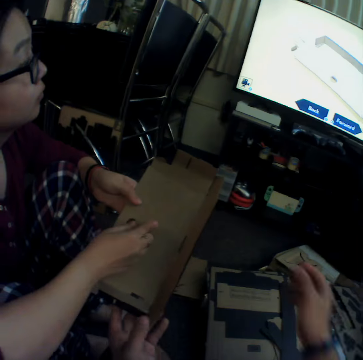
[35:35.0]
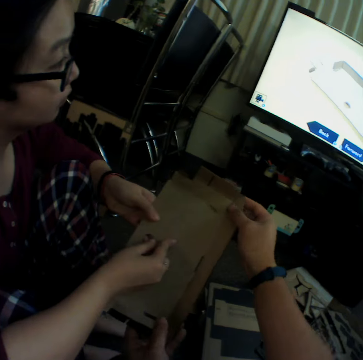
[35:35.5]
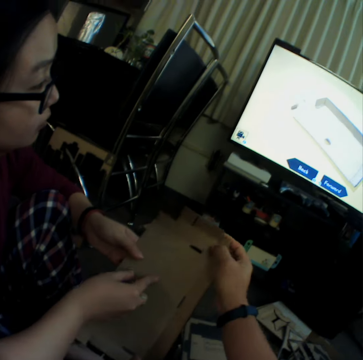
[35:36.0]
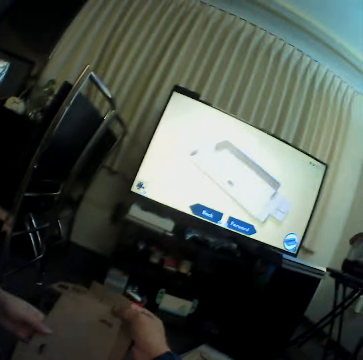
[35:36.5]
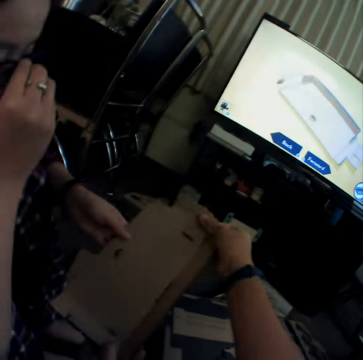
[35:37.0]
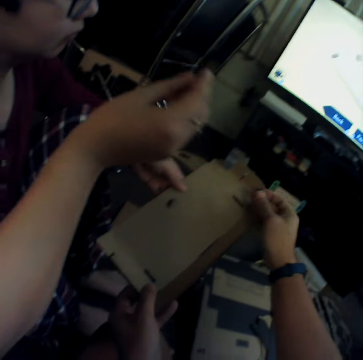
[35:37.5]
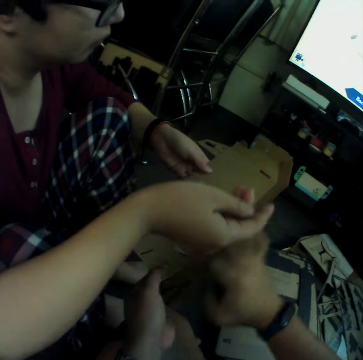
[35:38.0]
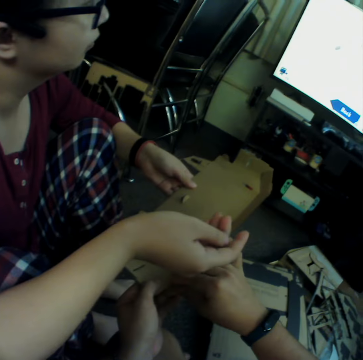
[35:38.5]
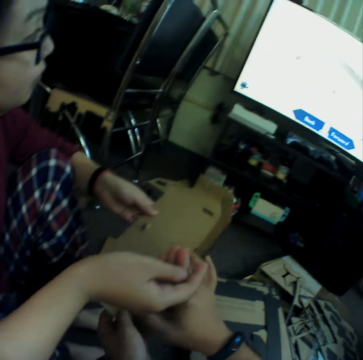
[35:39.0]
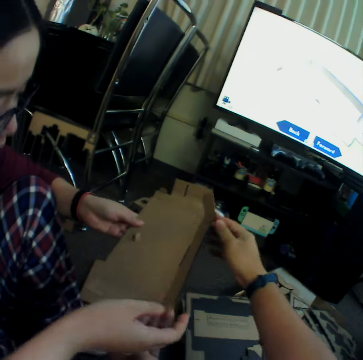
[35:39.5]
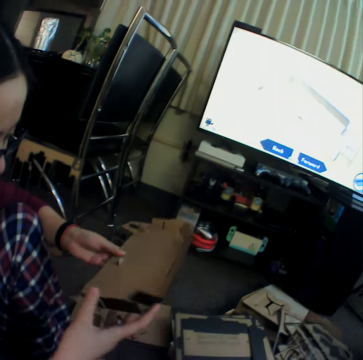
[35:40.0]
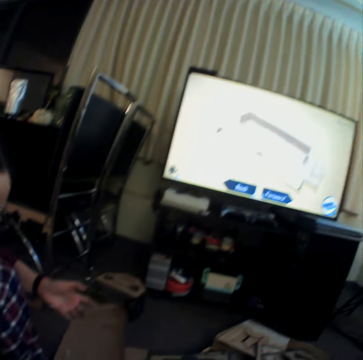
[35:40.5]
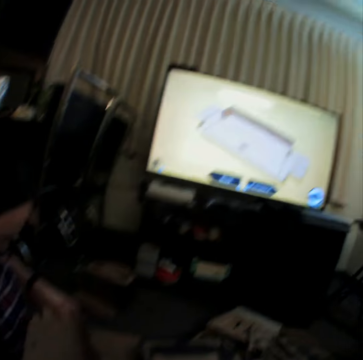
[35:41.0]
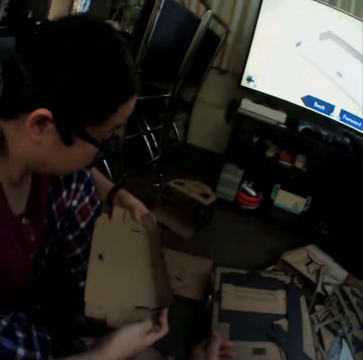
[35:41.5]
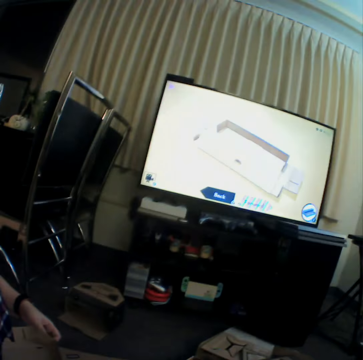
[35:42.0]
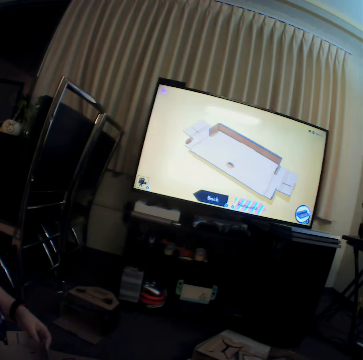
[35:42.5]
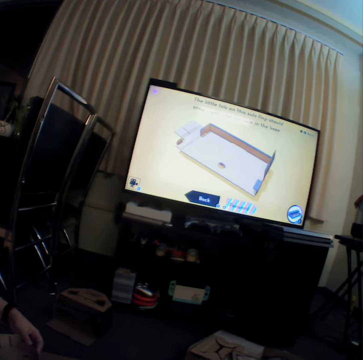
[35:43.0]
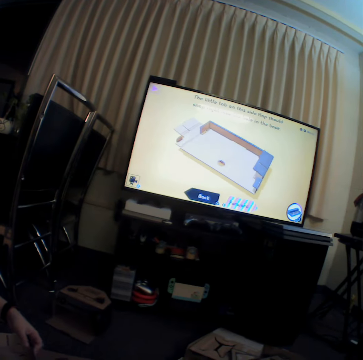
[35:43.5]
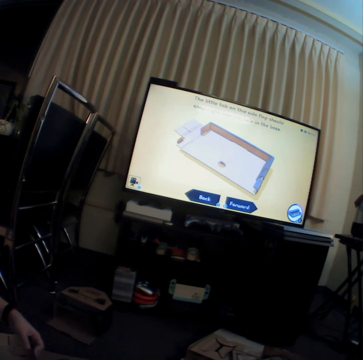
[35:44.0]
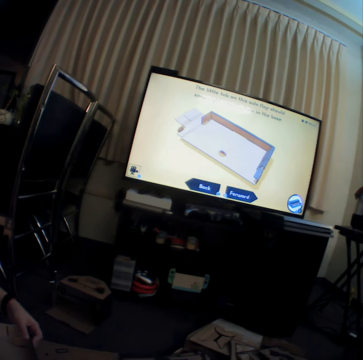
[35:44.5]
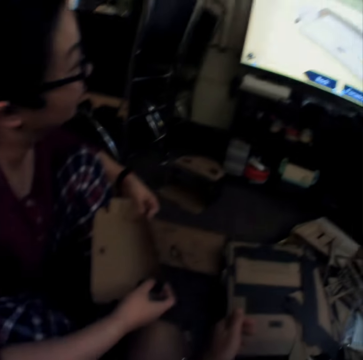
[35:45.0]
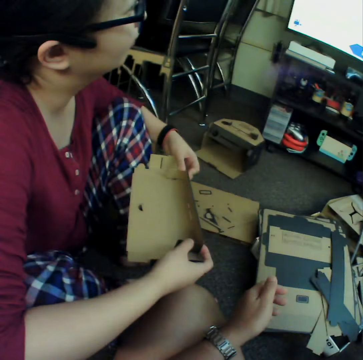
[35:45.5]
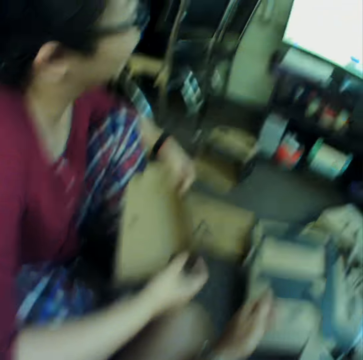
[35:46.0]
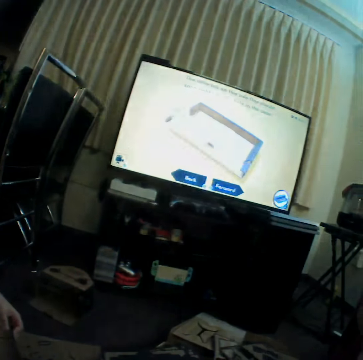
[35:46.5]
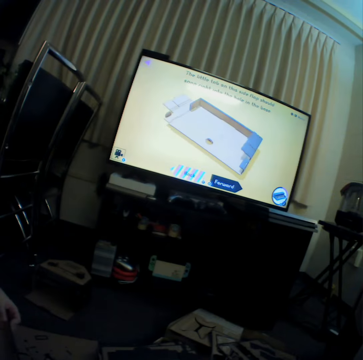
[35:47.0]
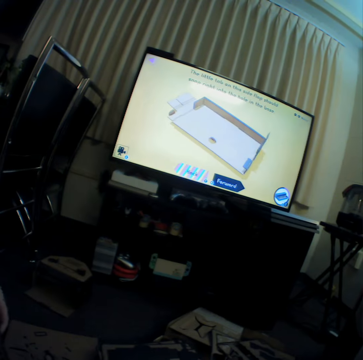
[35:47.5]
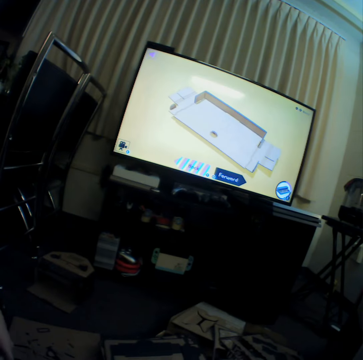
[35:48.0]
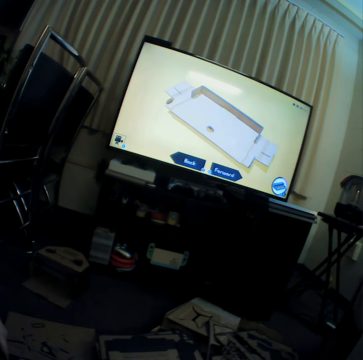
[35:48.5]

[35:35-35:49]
The camera wearer bends craft material. They watch television.

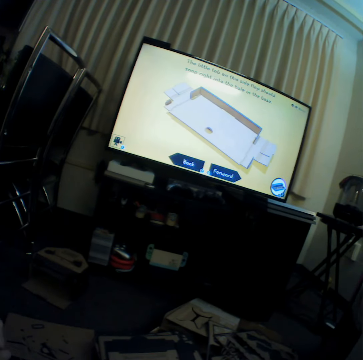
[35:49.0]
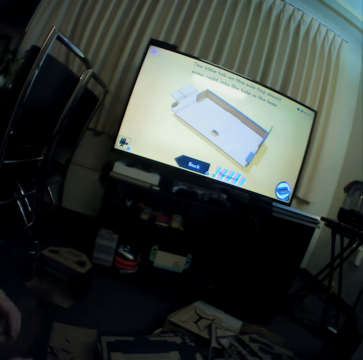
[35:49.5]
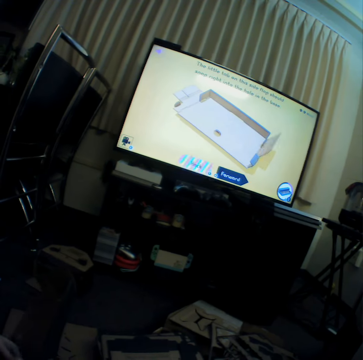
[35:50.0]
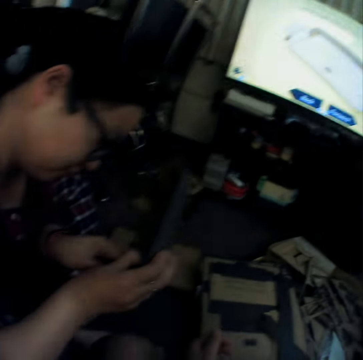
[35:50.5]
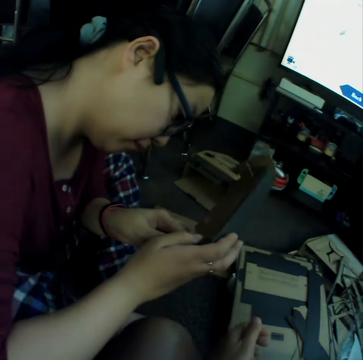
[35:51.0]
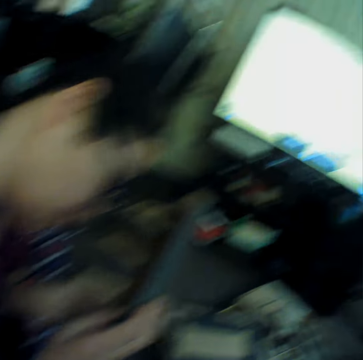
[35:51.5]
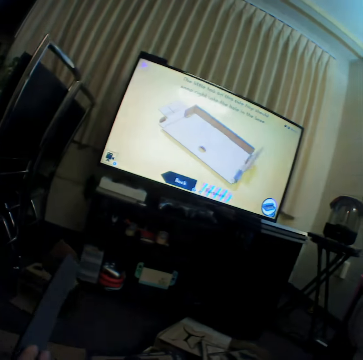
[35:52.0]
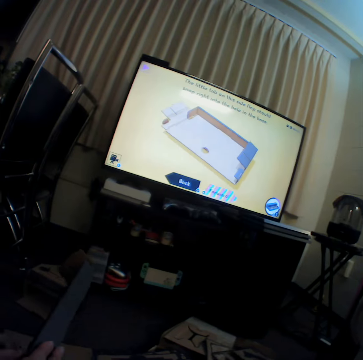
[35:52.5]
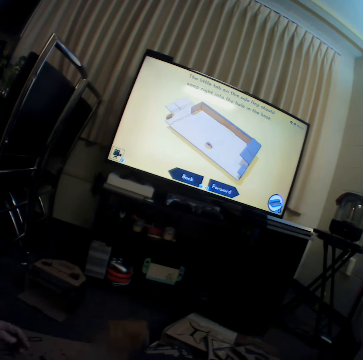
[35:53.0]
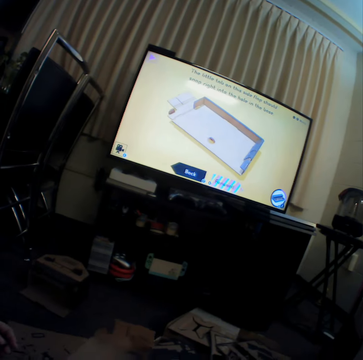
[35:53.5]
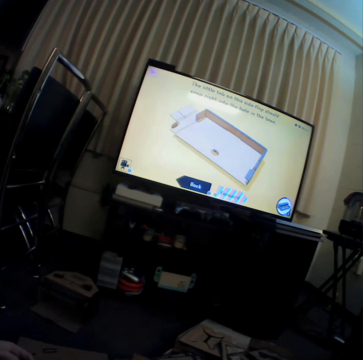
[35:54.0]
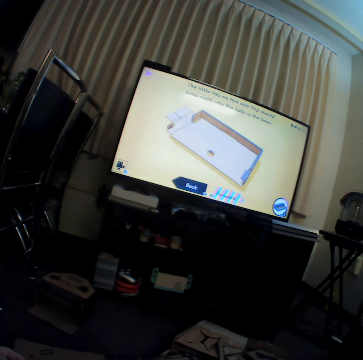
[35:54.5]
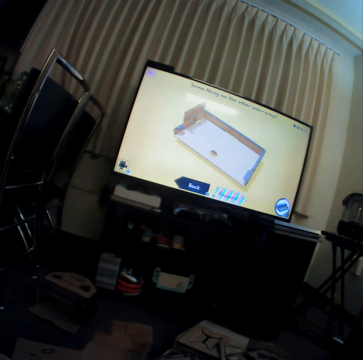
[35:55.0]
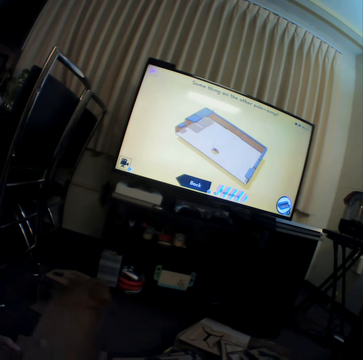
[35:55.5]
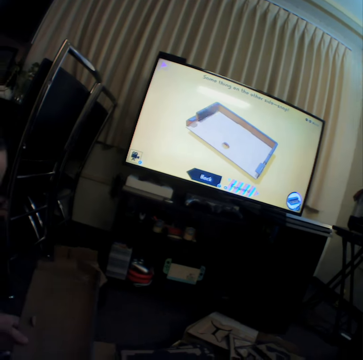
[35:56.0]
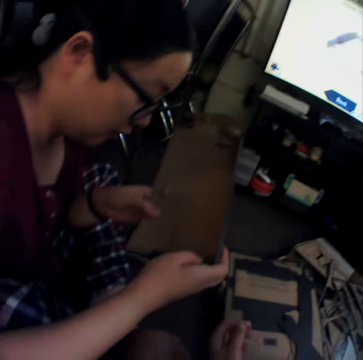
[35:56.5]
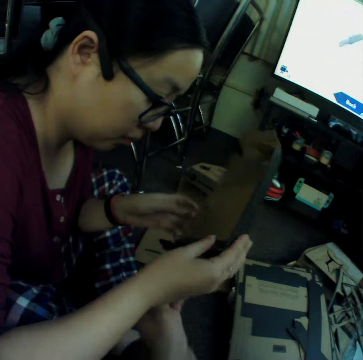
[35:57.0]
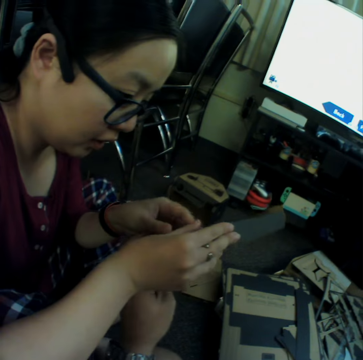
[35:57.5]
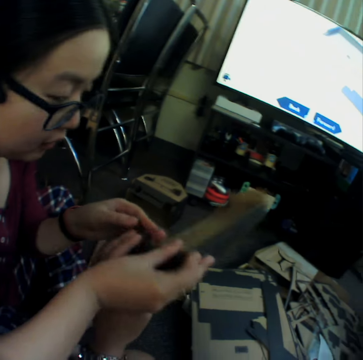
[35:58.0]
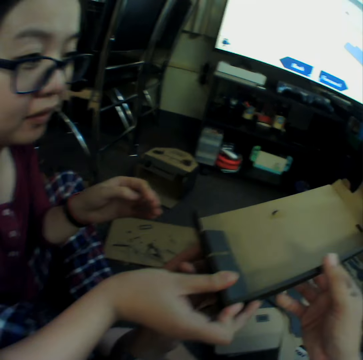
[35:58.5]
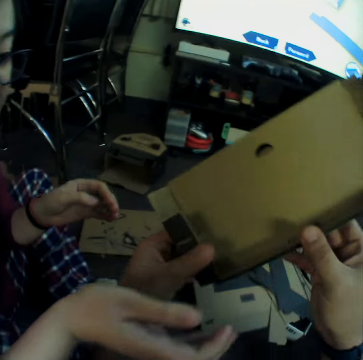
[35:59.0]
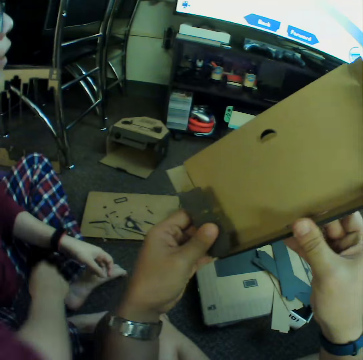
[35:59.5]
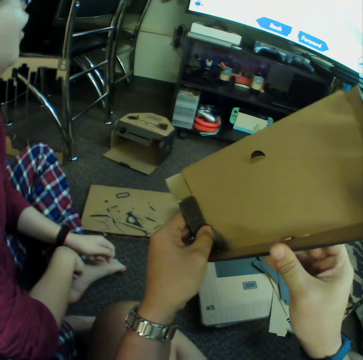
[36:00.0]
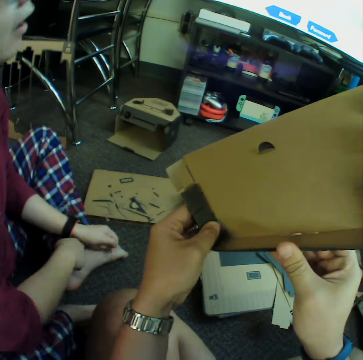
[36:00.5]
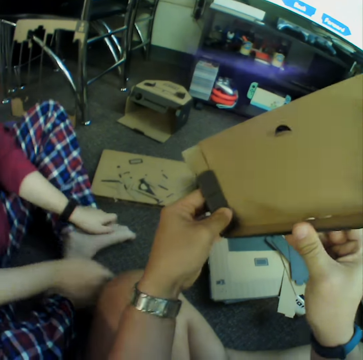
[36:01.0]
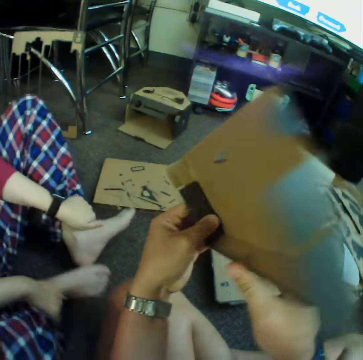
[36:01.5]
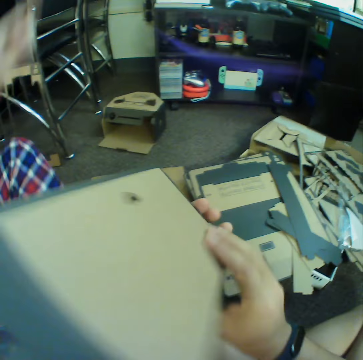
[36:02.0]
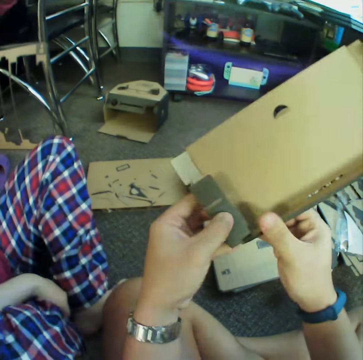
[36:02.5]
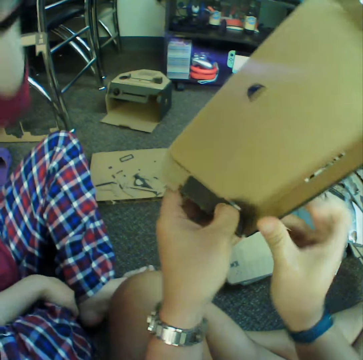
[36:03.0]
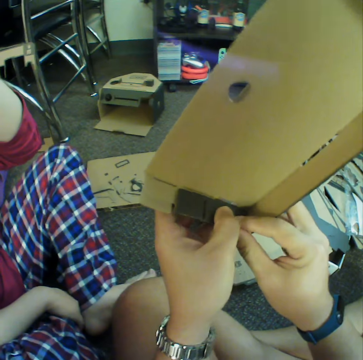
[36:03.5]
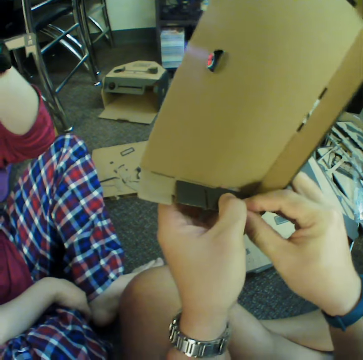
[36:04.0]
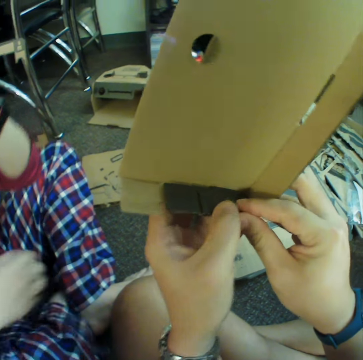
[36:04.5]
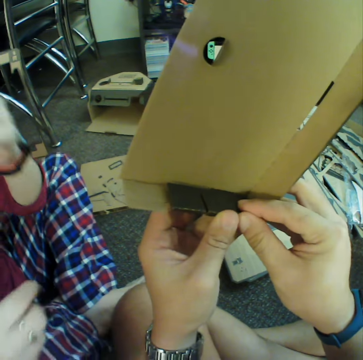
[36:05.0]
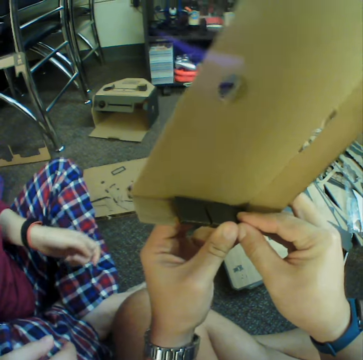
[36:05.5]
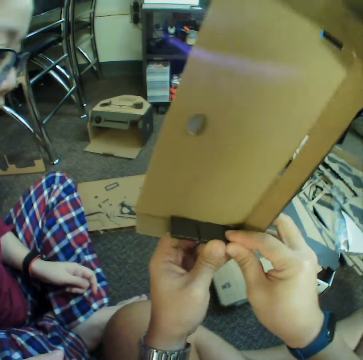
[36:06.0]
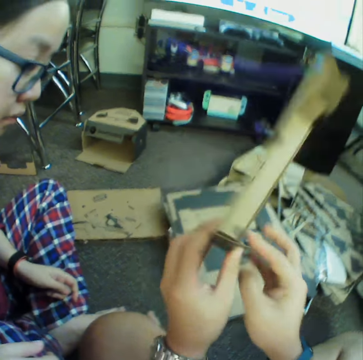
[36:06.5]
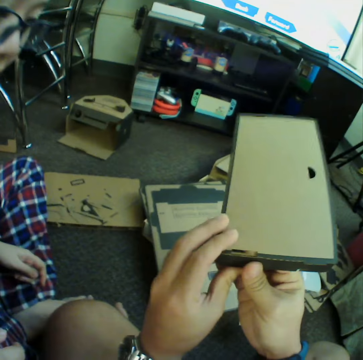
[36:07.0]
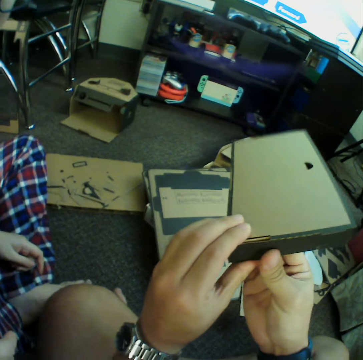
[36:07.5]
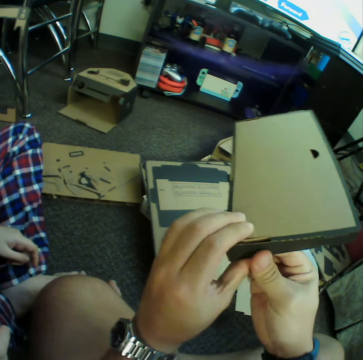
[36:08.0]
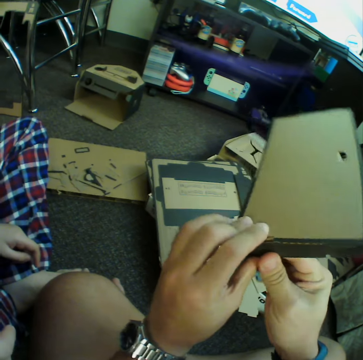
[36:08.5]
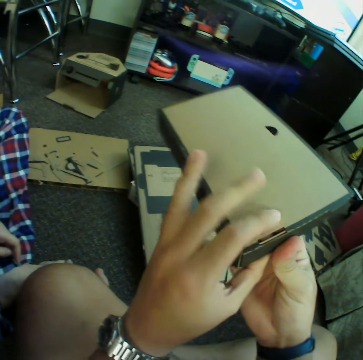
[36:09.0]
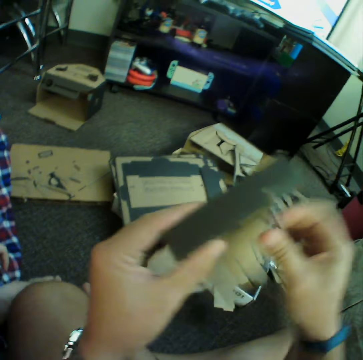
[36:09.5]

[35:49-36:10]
A woman bends craft material. The camera wearer watches television. They take the craft material from the woman. They bend the craft material. They look at the craft material. They bend the craft material.

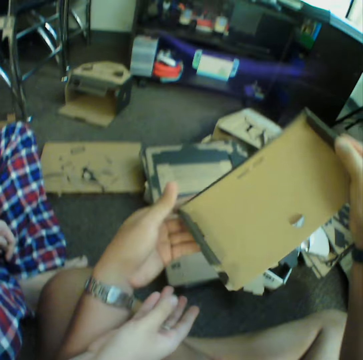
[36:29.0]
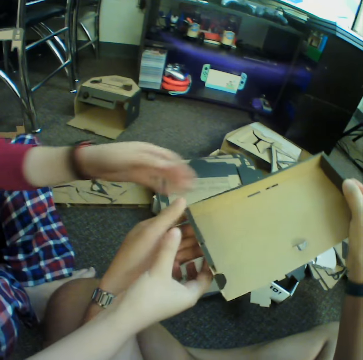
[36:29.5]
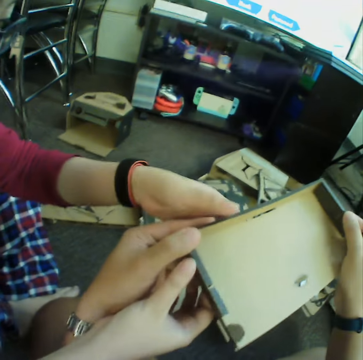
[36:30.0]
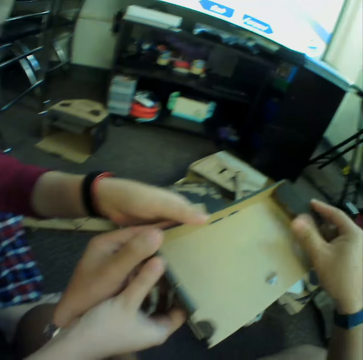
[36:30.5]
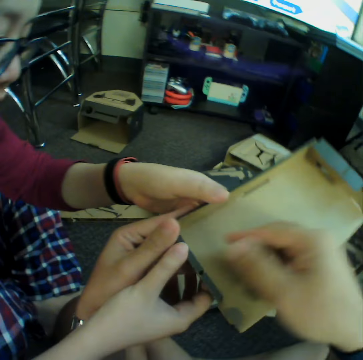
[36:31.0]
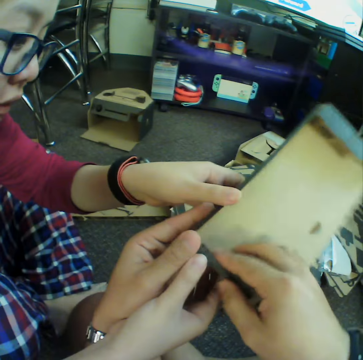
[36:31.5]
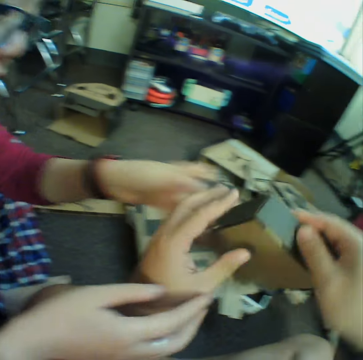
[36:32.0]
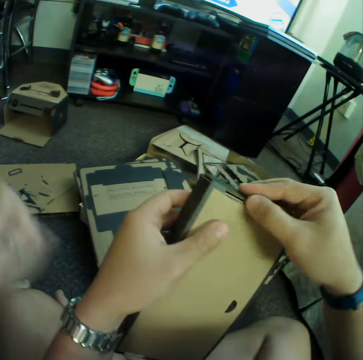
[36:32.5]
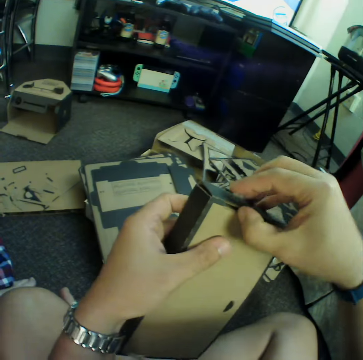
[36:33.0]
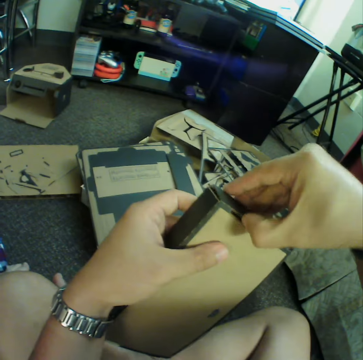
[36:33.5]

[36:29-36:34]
A woman holds a box with her hands. The camera wearer curves craft materials.
